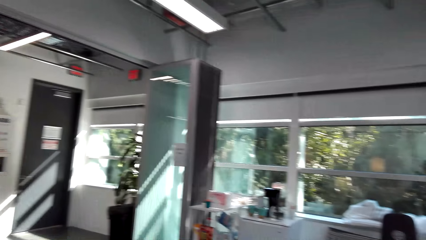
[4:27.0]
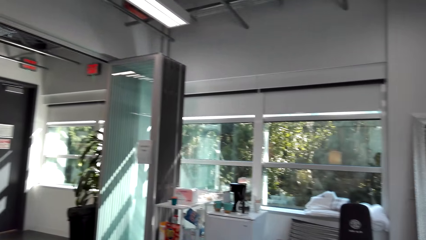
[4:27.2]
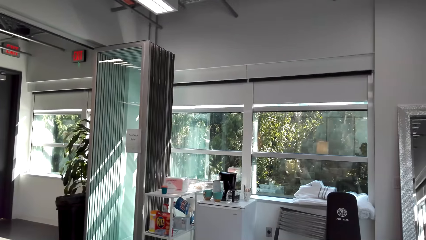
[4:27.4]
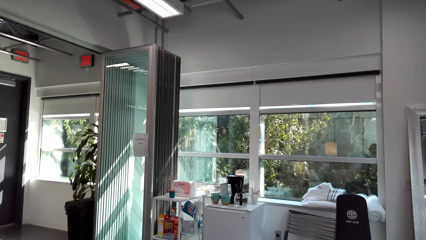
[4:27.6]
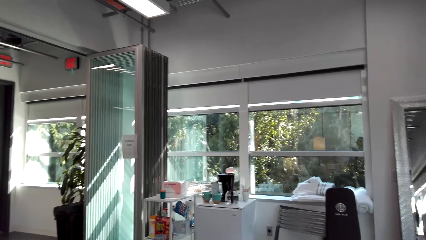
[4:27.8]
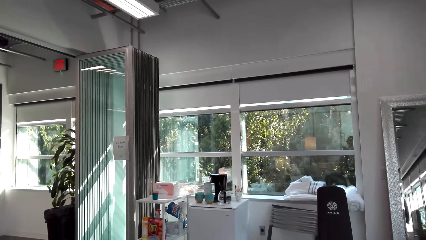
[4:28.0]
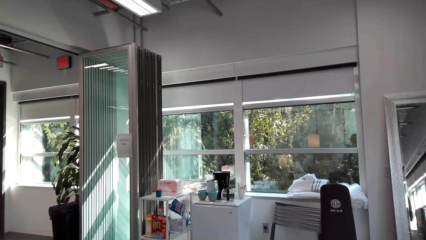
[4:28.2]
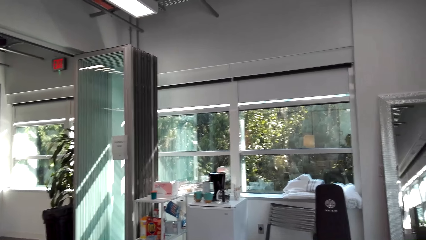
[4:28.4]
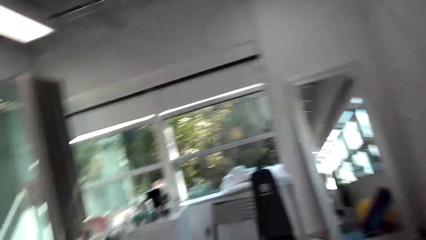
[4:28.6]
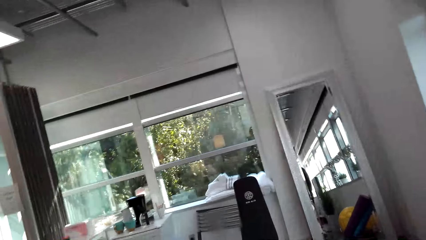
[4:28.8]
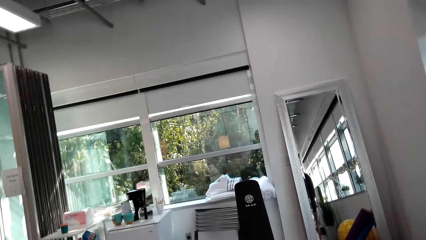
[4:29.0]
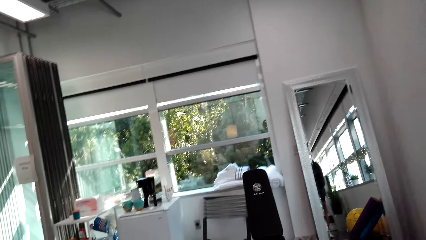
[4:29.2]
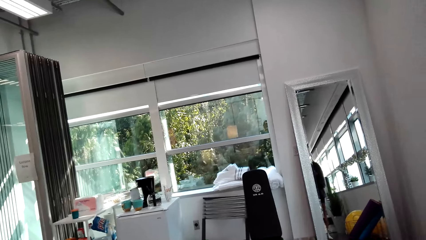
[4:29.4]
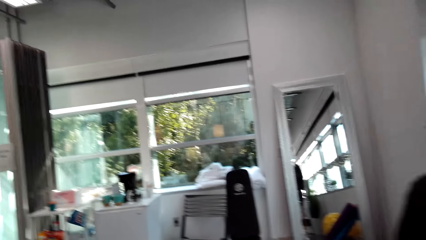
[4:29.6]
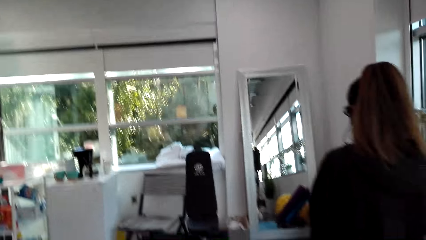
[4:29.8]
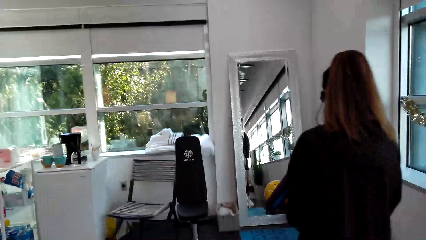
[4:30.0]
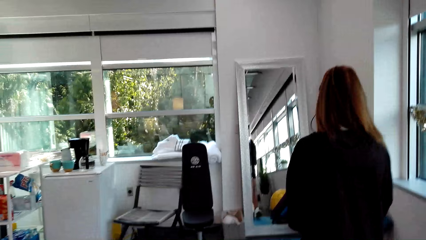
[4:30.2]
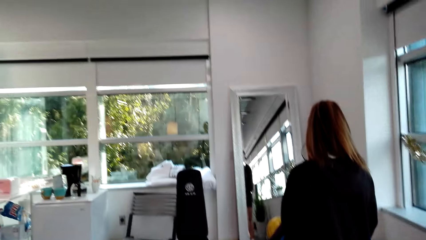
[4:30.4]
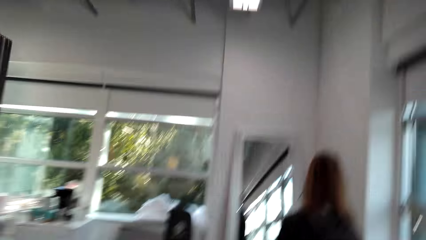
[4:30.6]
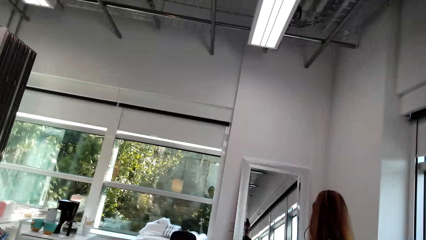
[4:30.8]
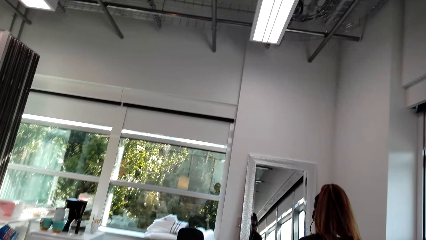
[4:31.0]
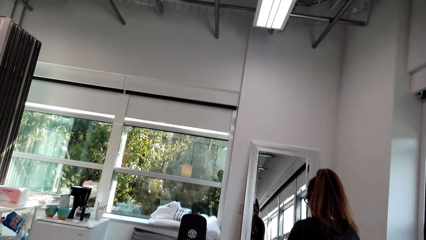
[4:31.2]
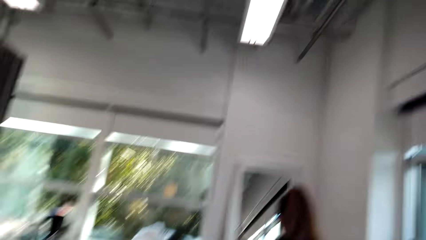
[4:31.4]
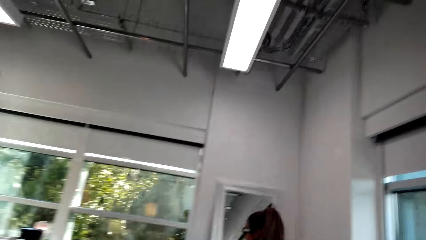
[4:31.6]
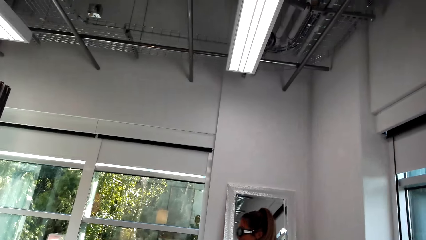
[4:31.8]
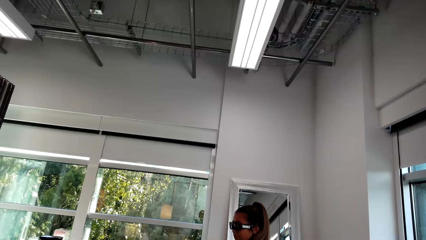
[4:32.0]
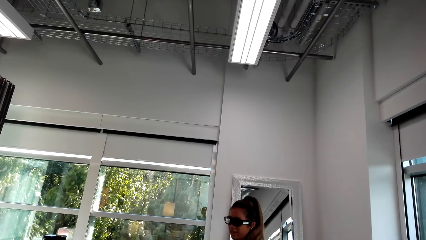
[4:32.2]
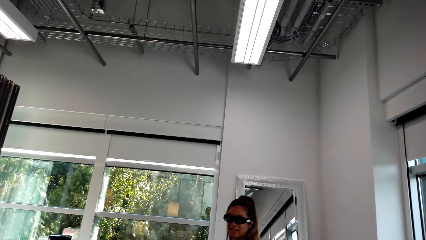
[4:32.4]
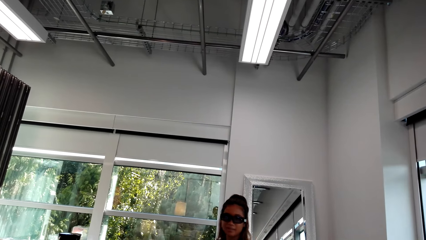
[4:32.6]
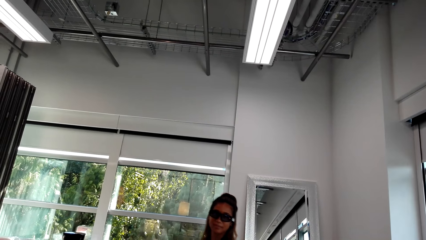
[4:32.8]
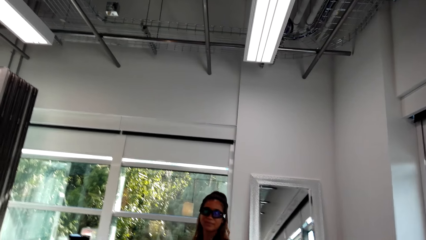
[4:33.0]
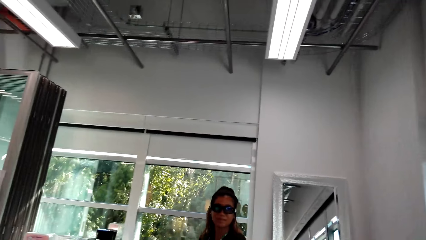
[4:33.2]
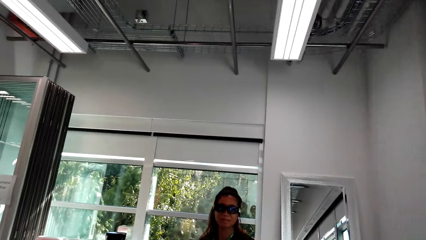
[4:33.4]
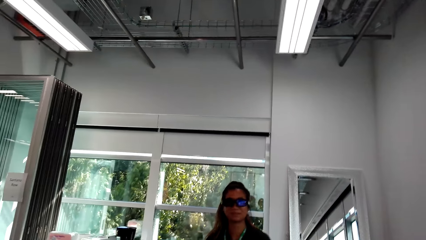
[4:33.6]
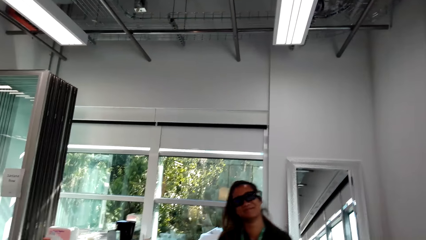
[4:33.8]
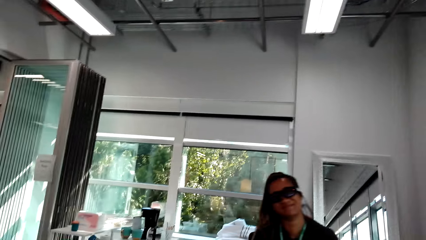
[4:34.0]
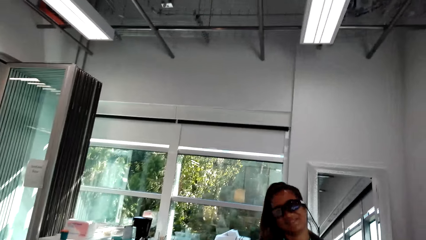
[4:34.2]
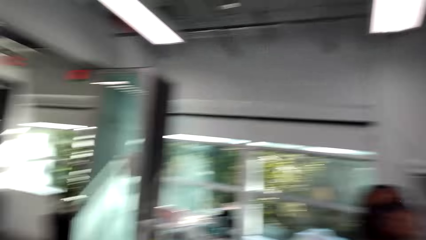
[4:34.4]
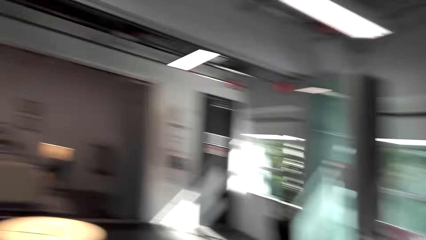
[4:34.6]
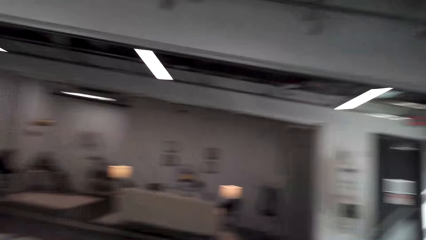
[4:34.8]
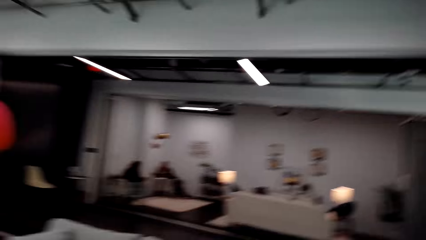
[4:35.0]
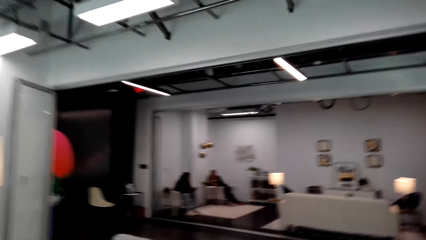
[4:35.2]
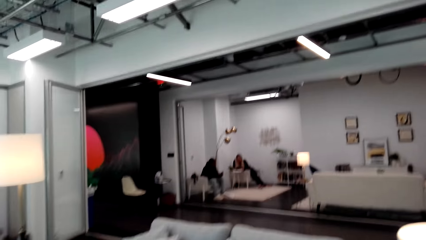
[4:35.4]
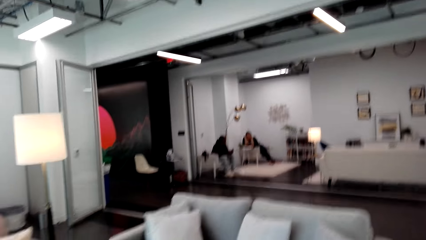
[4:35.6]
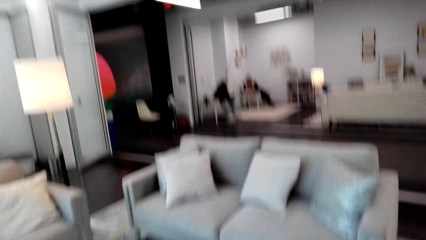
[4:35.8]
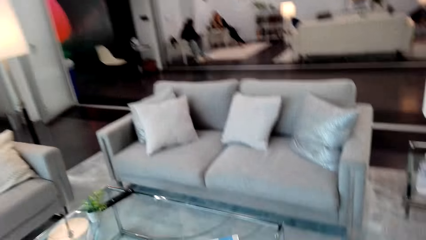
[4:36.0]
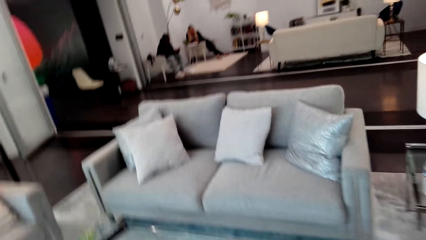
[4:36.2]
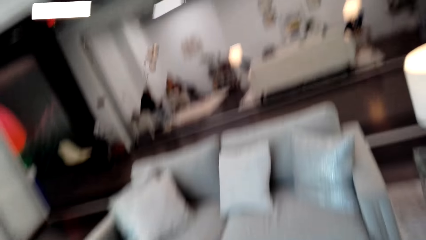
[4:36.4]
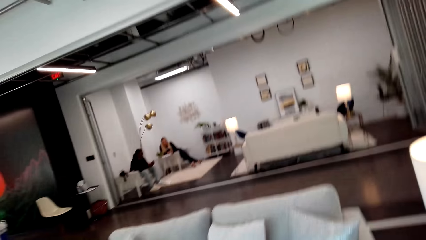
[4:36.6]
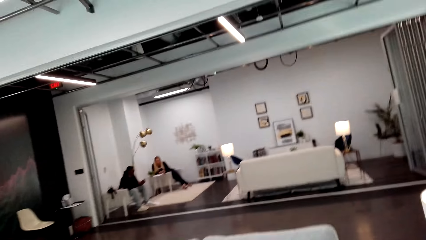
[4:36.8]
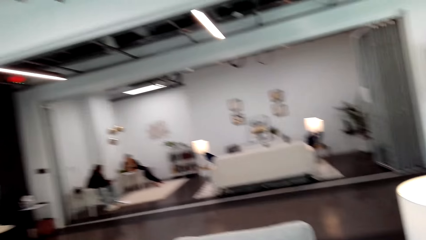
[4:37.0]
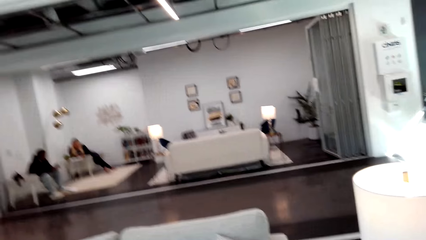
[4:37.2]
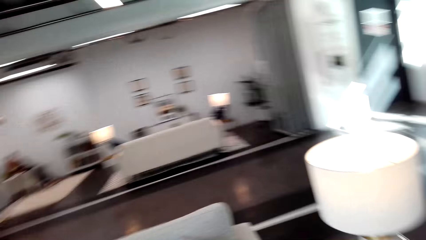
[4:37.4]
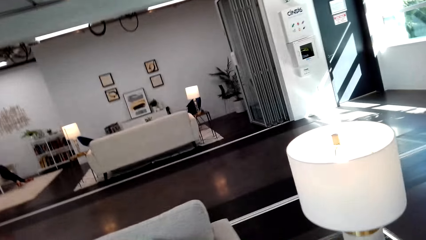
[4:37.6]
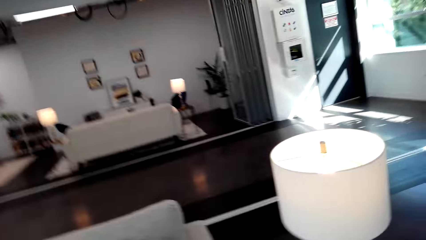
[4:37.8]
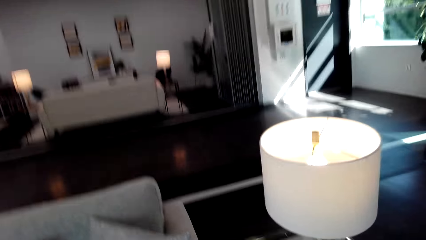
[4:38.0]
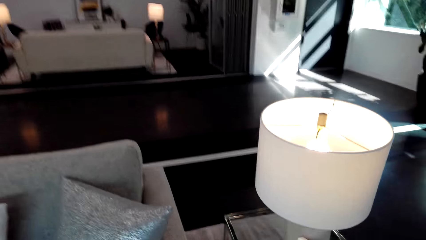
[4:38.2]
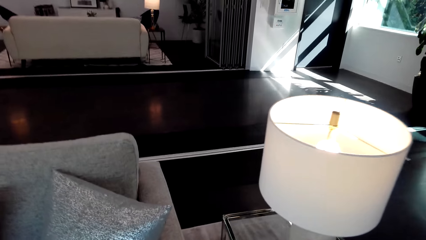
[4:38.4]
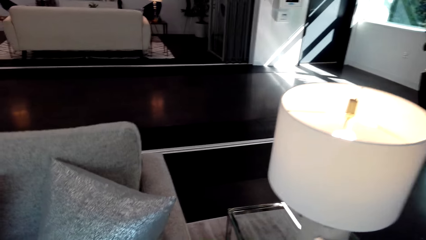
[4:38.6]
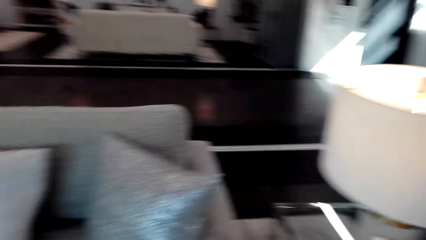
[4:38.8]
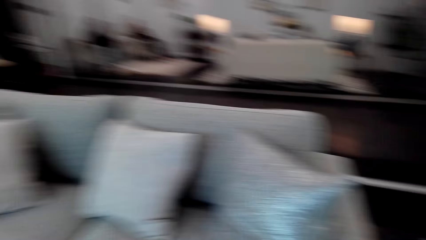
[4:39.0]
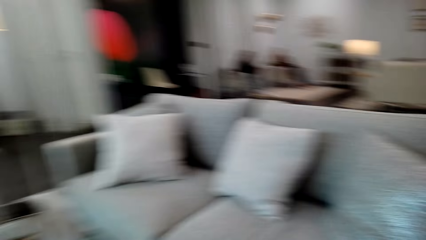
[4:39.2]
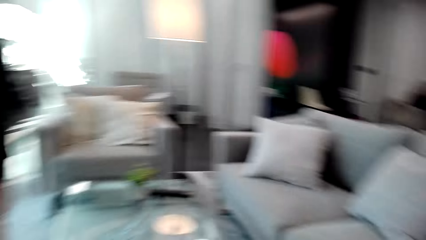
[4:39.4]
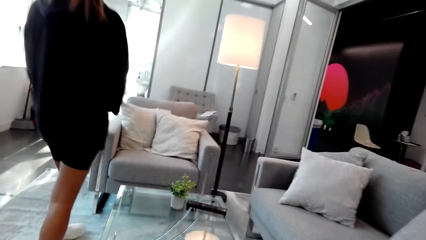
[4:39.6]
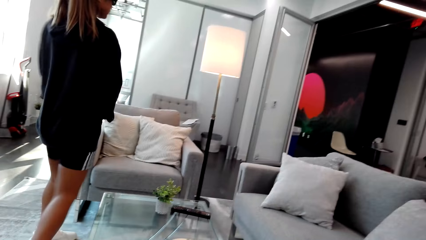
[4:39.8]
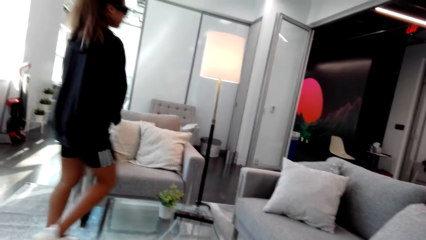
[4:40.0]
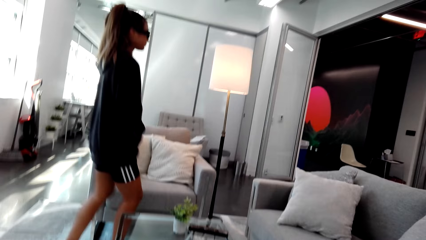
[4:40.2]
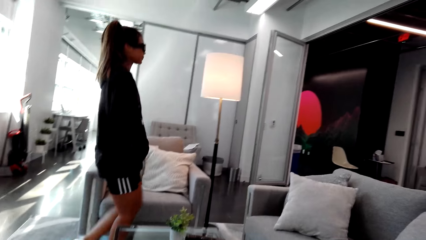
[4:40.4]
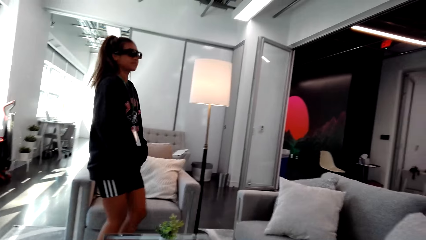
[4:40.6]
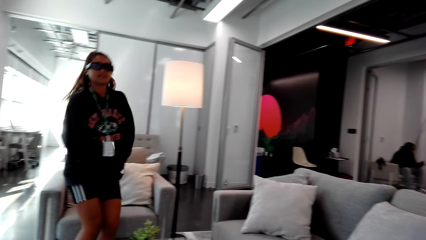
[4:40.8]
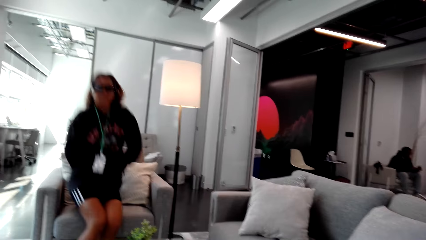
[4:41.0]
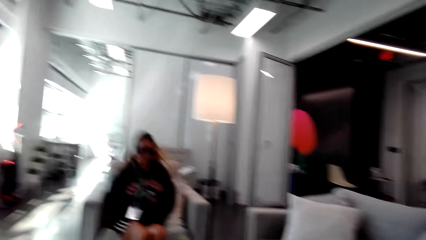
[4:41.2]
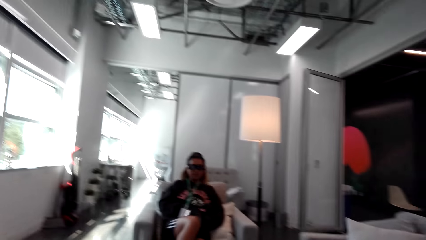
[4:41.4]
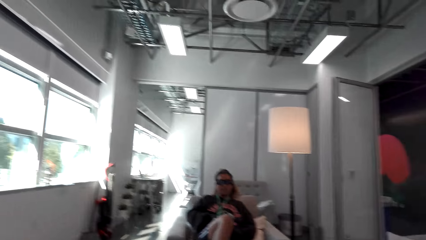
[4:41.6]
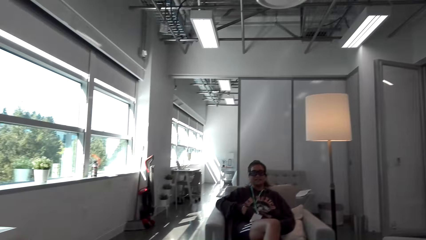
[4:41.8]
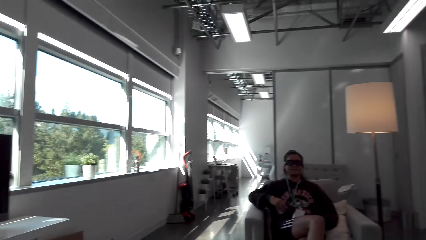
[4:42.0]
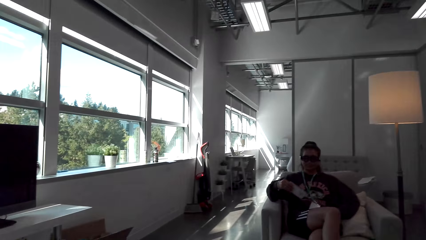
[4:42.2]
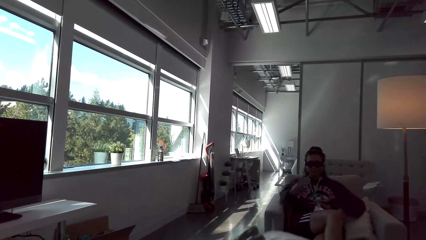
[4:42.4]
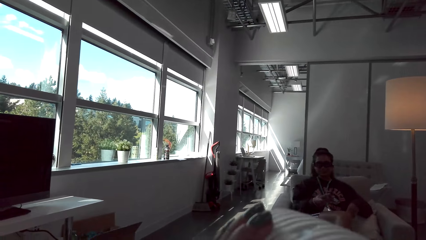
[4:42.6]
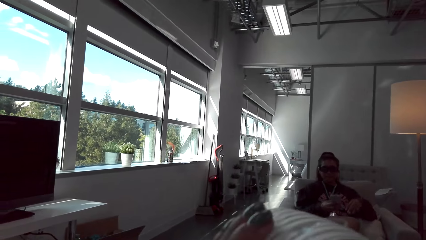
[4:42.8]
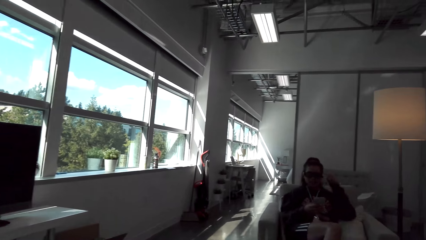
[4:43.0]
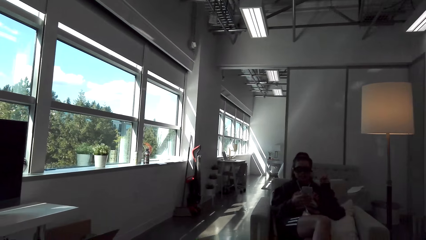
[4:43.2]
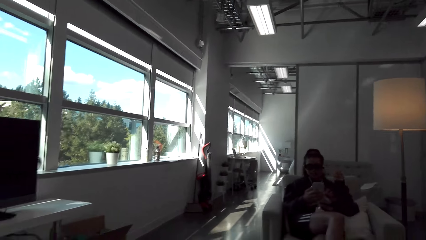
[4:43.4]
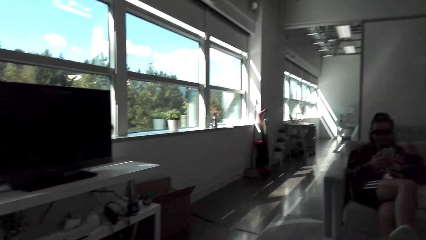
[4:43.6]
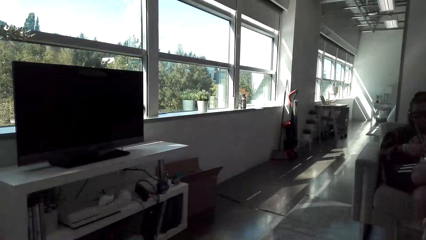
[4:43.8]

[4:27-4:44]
A woman walks towards the mirror. The woman turns to the other side. The camera wearer turns to the other side. They look around. Another woman sits on the other side of the house. The other woman talks to the camera wearer. The first woman walks around the house. The first woman sits on the chair and holds the phone in her hand.
